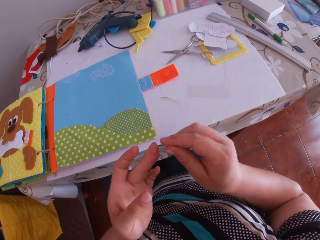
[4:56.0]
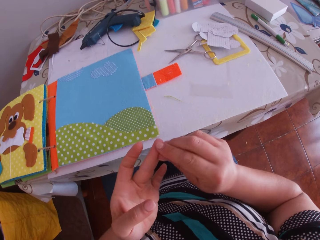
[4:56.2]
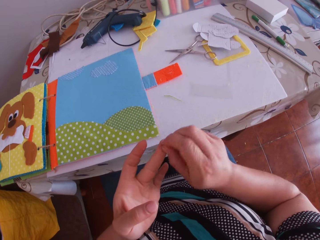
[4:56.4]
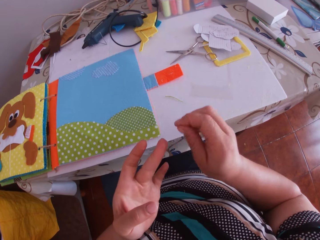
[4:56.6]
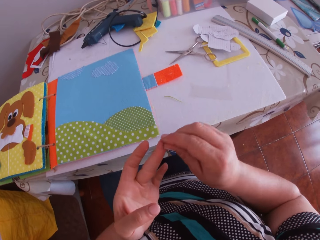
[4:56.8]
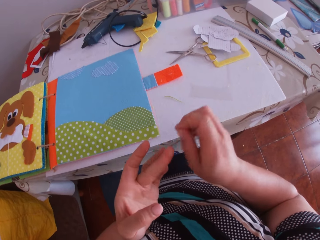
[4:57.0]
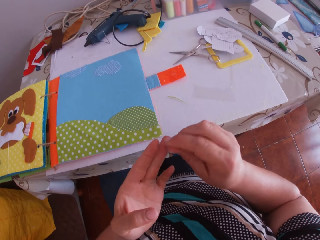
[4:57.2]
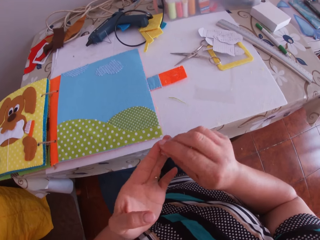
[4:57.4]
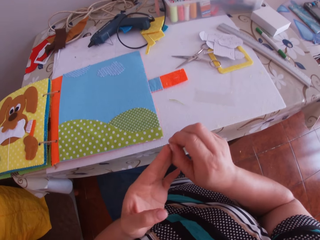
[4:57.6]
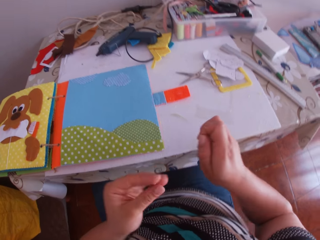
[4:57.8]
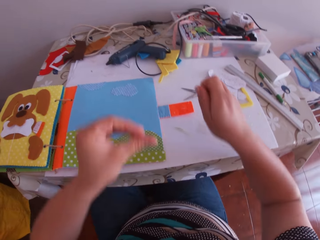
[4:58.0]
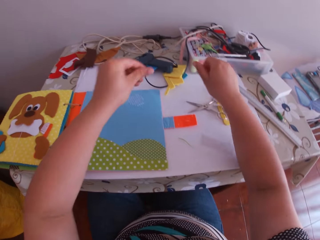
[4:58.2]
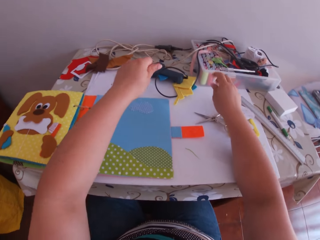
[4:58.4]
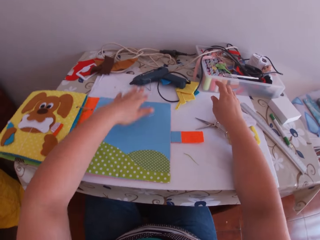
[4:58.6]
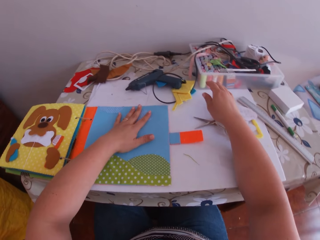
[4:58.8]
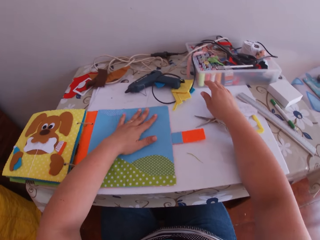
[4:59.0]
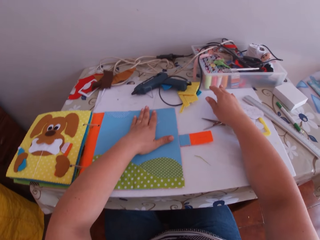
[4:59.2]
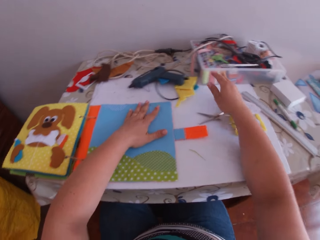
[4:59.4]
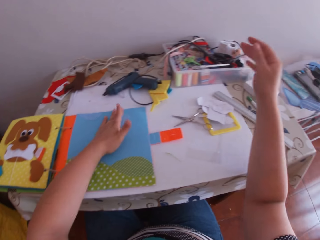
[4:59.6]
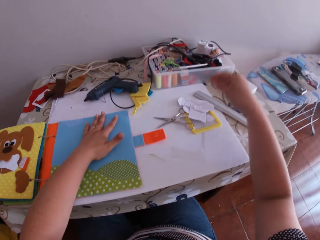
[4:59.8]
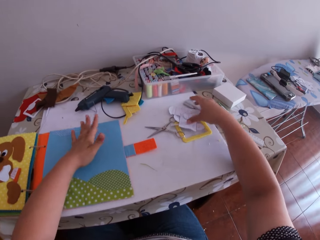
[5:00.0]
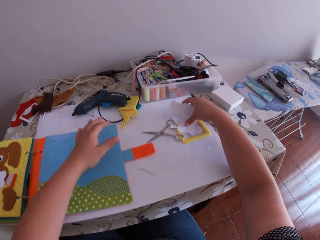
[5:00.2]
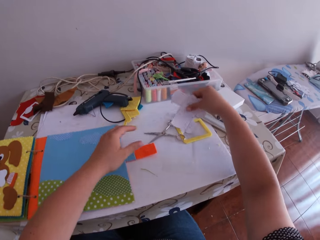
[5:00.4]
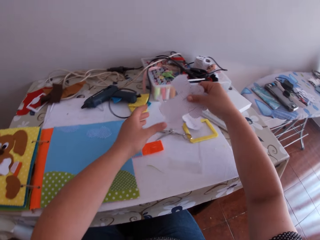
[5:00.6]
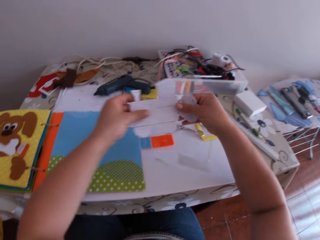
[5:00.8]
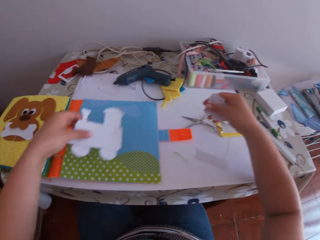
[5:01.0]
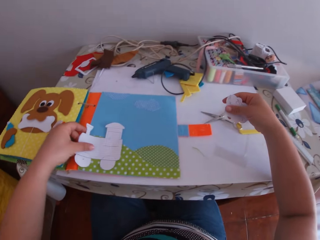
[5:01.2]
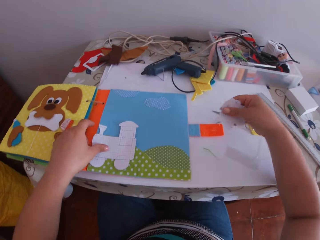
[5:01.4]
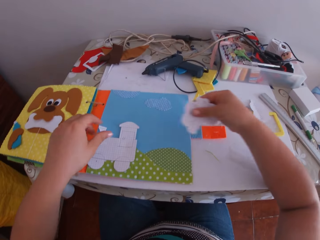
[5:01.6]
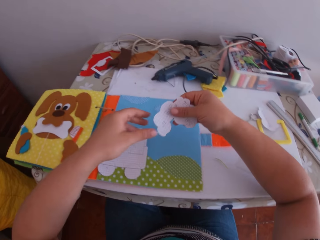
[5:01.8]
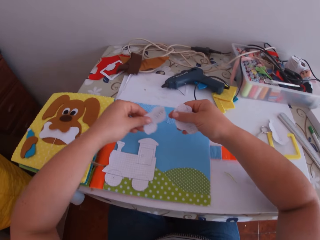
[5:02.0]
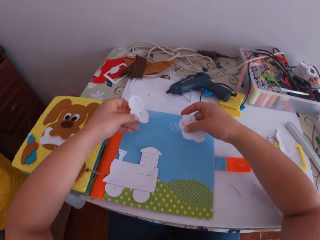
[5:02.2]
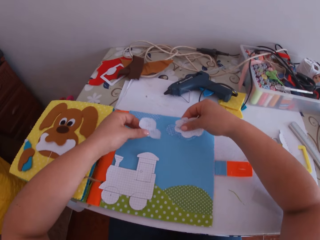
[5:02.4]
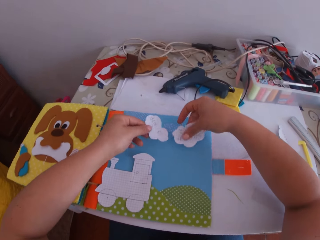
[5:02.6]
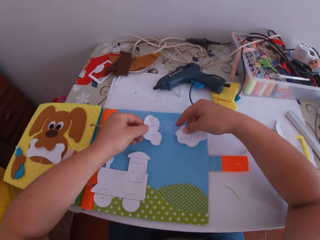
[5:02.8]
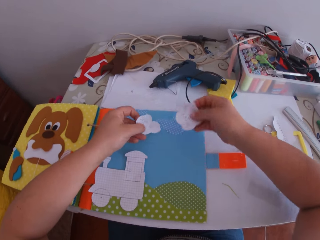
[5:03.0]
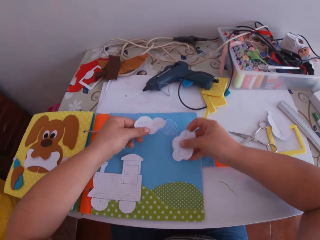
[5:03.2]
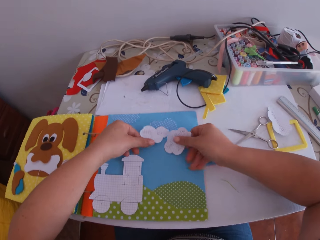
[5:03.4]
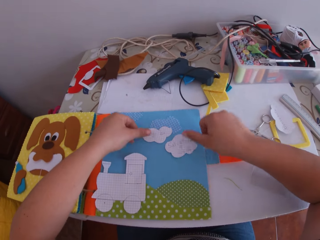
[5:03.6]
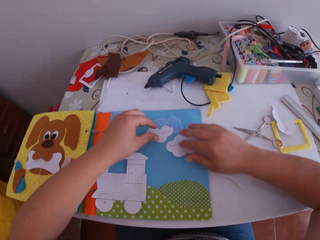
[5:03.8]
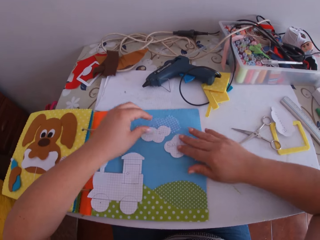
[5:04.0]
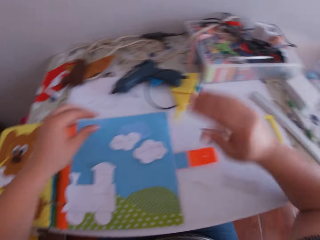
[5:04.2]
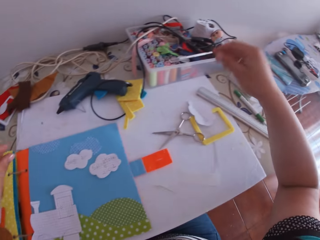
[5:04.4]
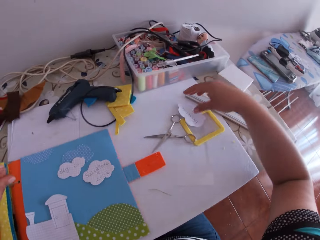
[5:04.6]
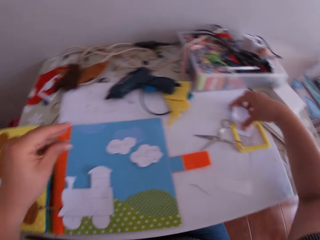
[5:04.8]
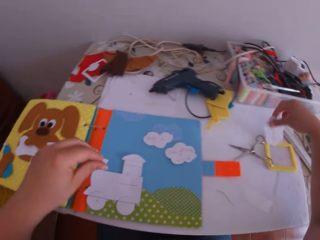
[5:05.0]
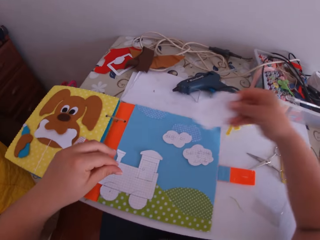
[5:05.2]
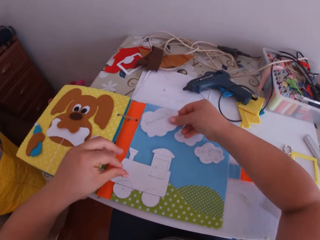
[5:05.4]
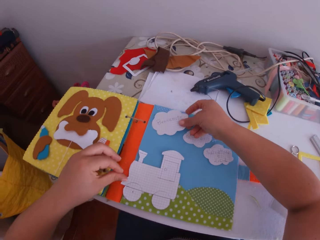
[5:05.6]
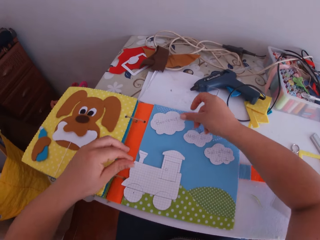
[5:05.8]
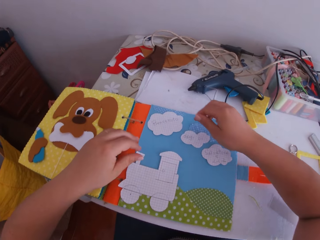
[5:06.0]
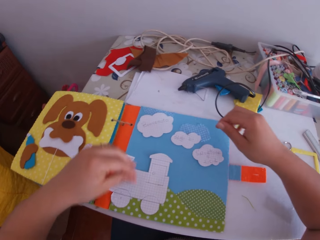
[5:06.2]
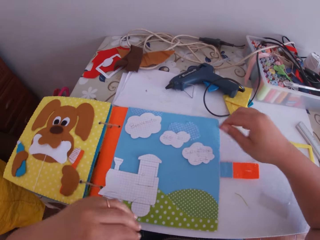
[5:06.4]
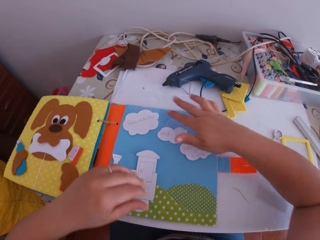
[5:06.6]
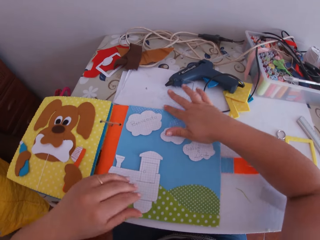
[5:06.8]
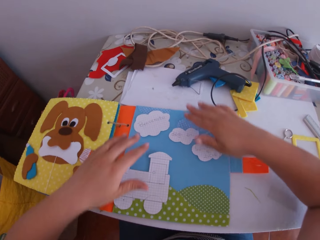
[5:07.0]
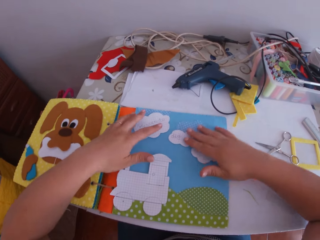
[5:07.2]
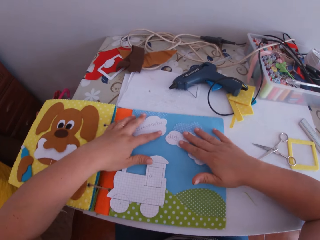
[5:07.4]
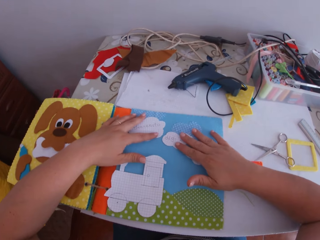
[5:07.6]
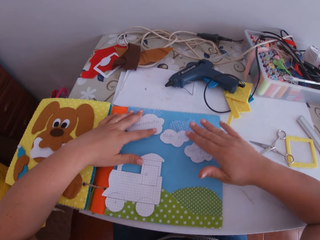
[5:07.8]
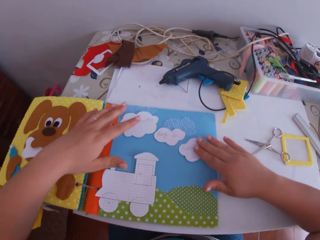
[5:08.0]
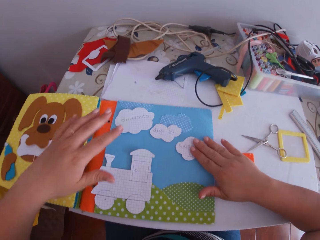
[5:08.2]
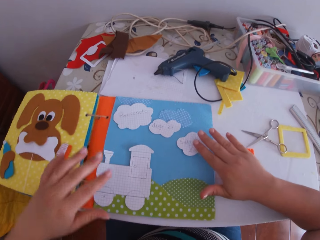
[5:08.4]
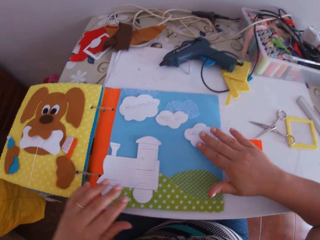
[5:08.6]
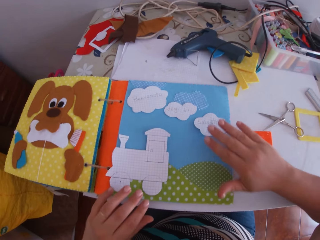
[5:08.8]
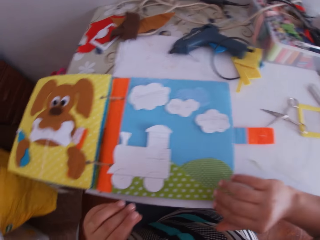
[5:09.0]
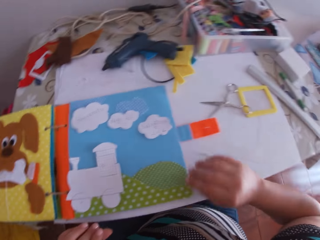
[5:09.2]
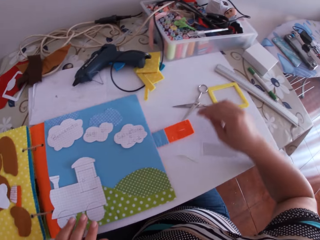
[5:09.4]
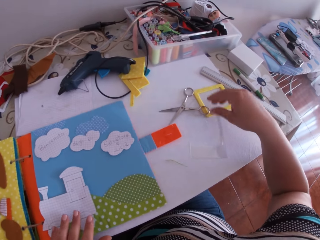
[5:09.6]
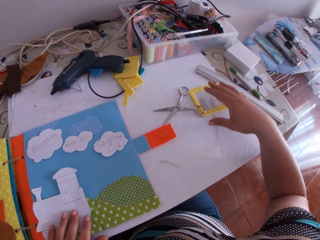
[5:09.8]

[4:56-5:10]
The camera wearer swings a hand. She swings a hand. She places her left hand on the design paper. She holds the felt material. She swings a hand. She picks a white cardboard or paper train craft on the table with her right hand. She transfers the white cardboard from her right hand to her left hand. She holds the paper train craft. She swings a hand. She places the white cardboard on the art binder with her left hand. She swings a hand. She transfers the white cardboard from her right hand to her left hand. She holds a piece of paper. She places the white cardboard on the art binder with both hands. She turns the pieces of paper. She drops the pieces of paper. She swings a hand. She picks the white cardboard on the table with her right hand. She places the white cardboard on the art binder with her right hand. She swings a hand. She adjusts the white cardboards with both hands. She moves the pieces of paper. She swings a hand.

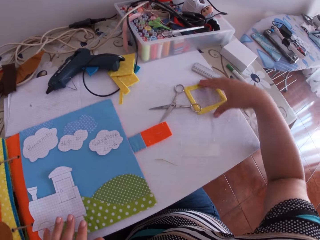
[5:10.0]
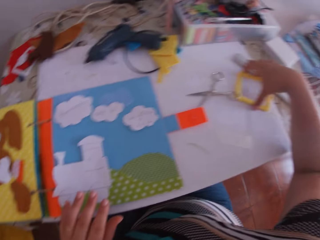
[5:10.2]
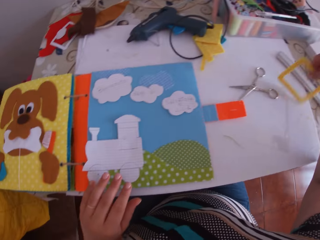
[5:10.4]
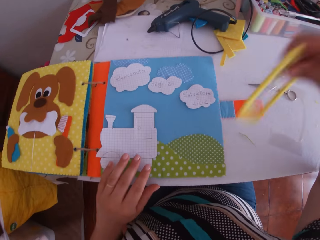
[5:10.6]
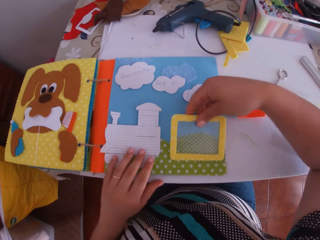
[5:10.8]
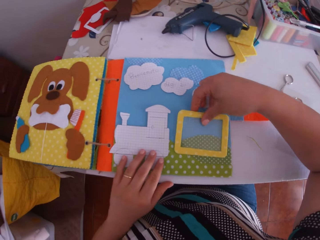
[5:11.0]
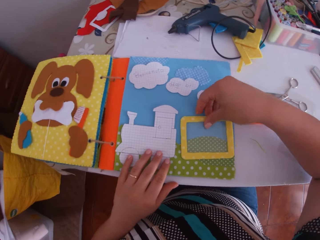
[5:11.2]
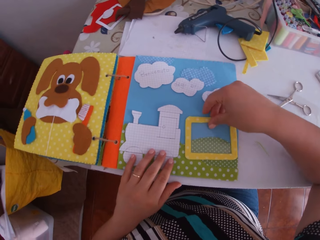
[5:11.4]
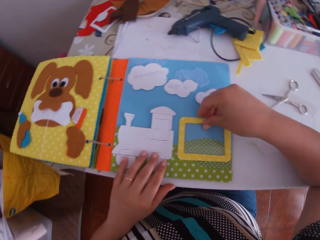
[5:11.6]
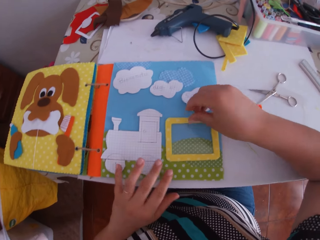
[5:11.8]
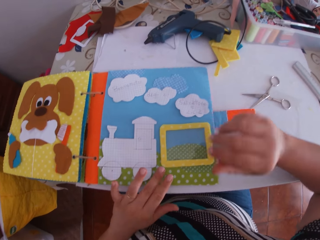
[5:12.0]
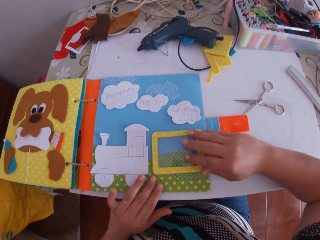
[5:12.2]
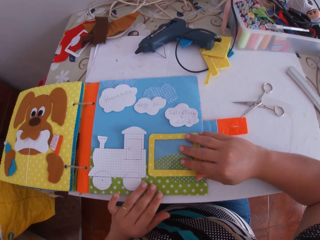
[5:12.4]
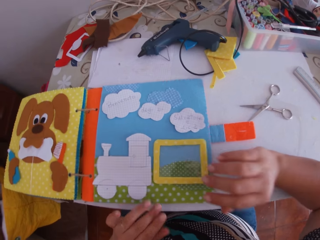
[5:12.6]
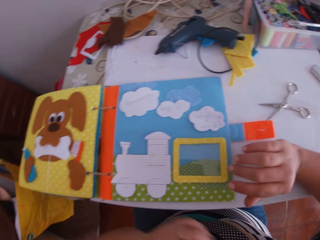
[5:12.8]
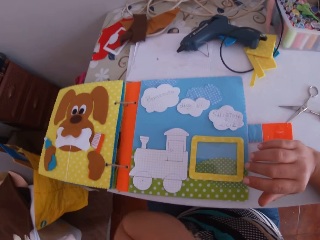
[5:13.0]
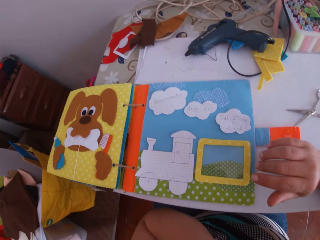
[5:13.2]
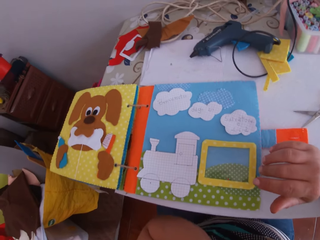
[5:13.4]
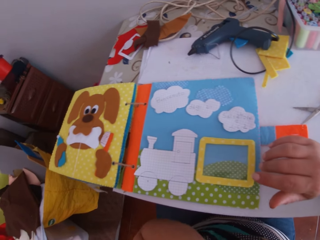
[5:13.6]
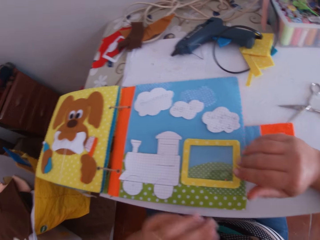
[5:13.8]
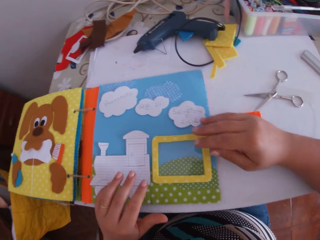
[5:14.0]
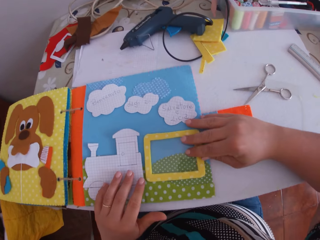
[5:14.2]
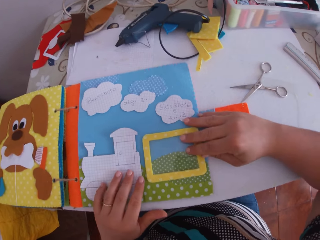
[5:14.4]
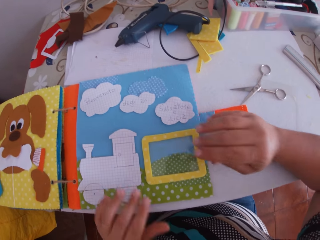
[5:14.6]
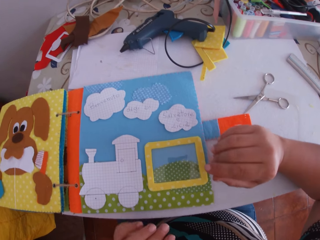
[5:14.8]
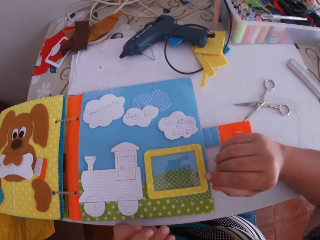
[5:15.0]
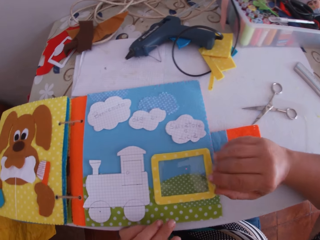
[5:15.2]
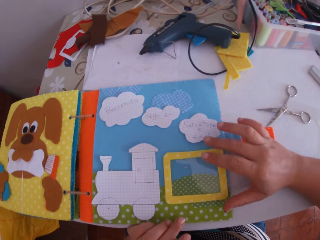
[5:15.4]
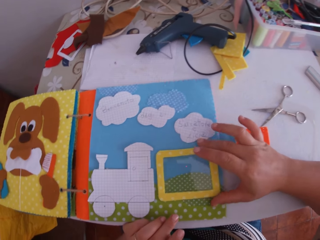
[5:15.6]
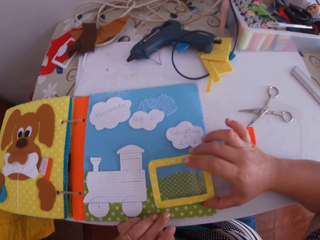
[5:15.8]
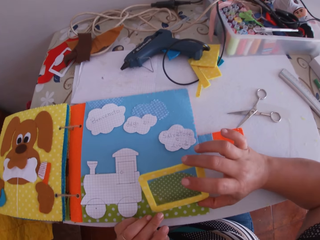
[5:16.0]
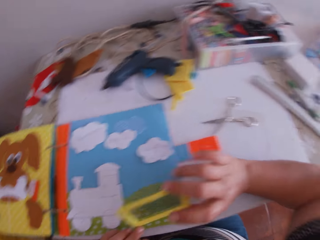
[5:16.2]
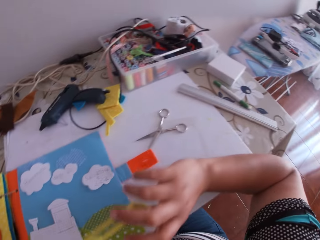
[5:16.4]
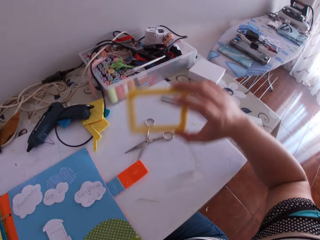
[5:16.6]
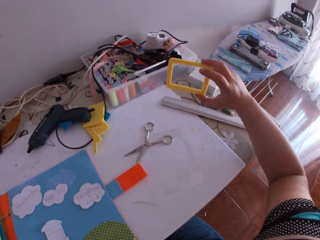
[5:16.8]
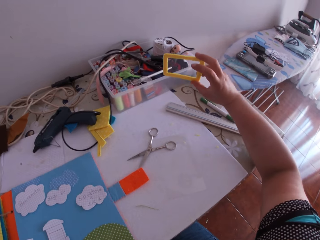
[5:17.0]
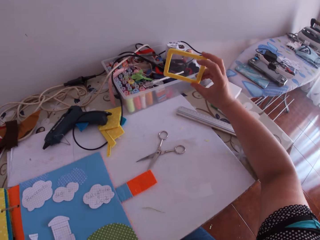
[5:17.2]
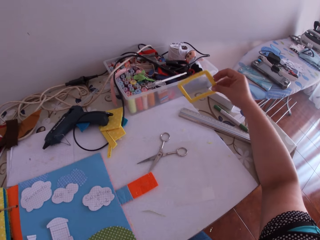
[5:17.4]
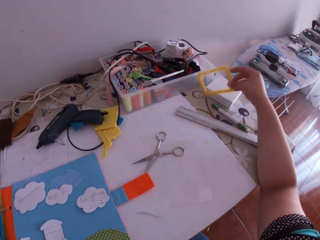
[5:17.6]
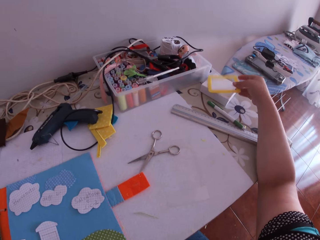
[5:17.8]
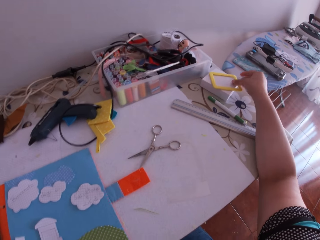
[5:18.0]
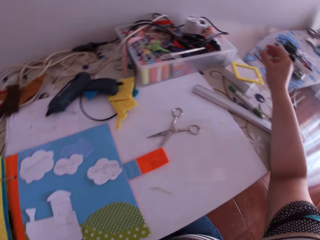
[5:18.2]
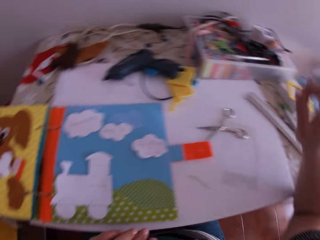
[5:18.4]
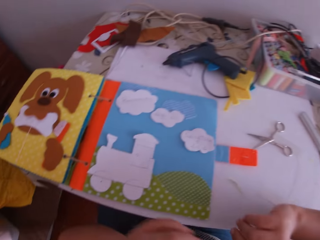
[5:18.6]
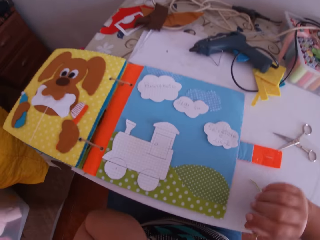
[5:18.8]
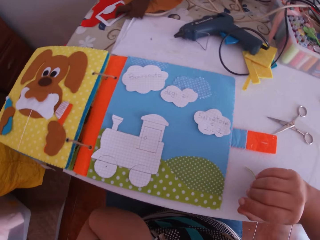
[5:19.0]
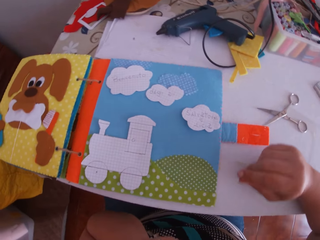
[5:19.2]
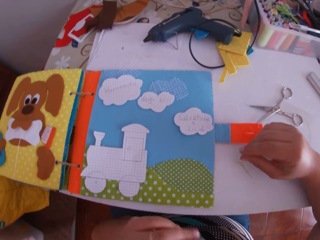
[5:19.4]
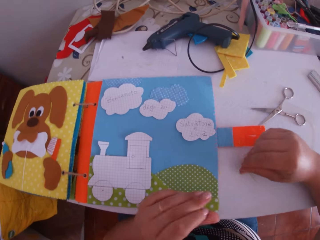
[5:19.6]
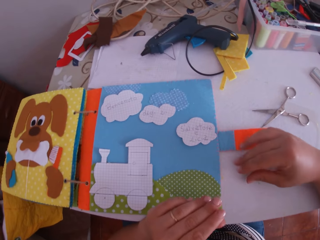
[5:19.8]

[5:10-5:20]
The camera wearer picks a cardboard frame or felt frame on the table with her right hand. She places the cardboard frame on the art binder with her right hand. She touches the felt frame. She adjusts the cardboard frame and the white cardboard with both hands. She stares at the felt frame. She touches the felt frame. She swings a hand. She lifts the cardboard frame with her right hand. She drops the cardboard frame with her right hand. She swings a hand. She leans a hand on the desk.
